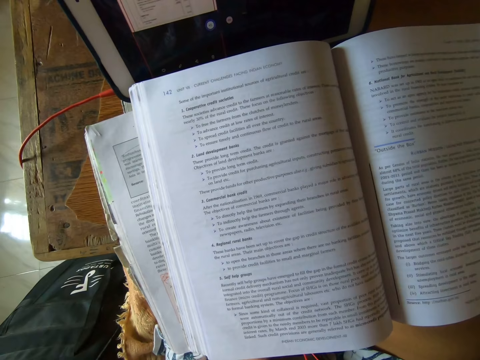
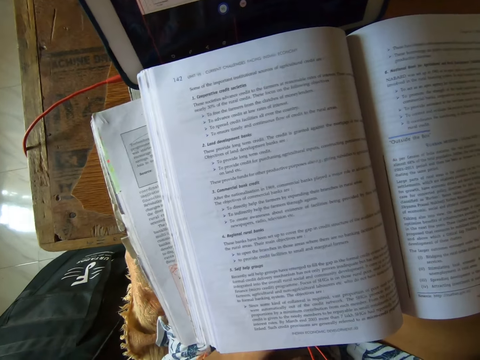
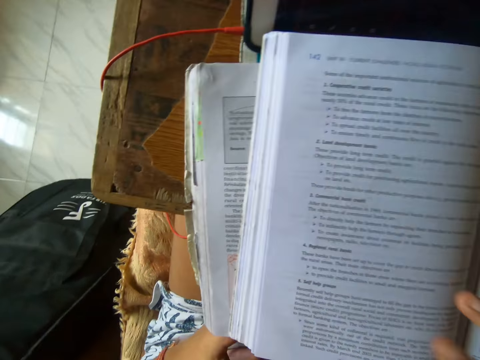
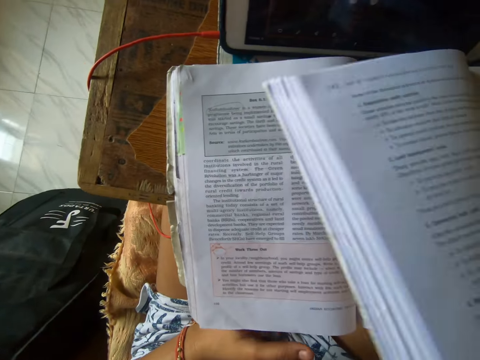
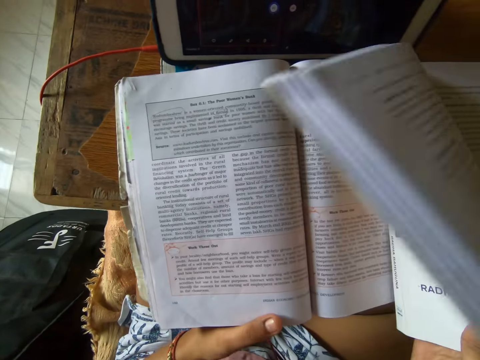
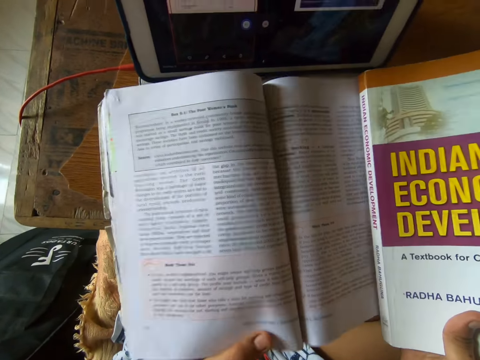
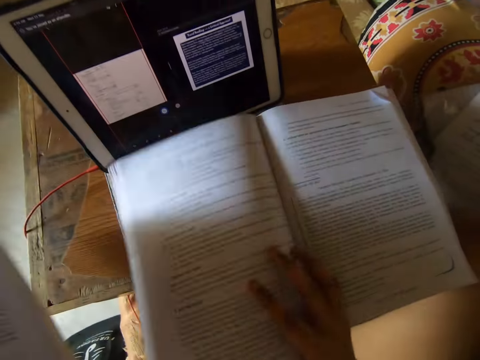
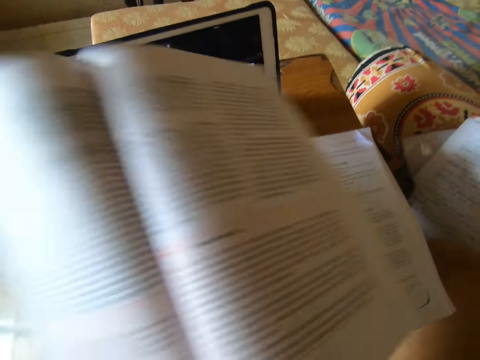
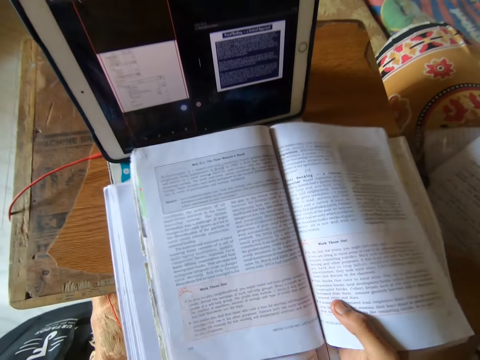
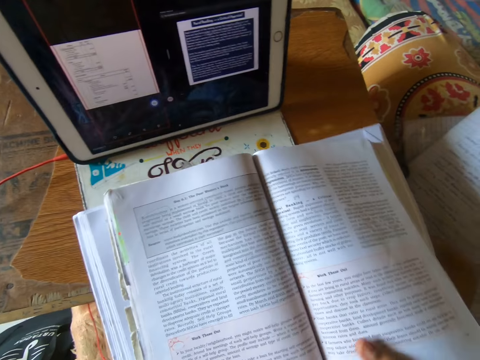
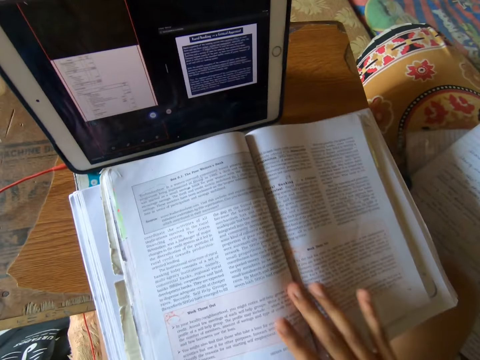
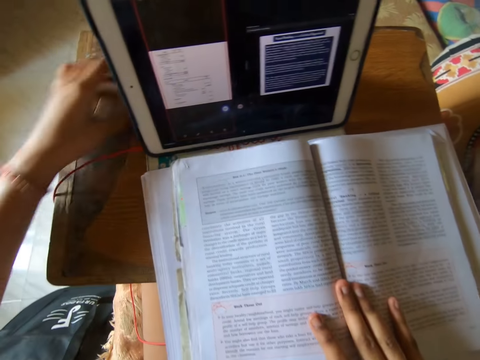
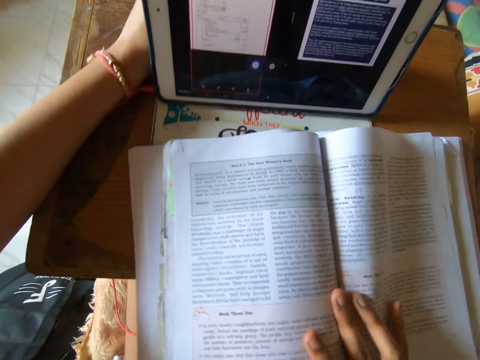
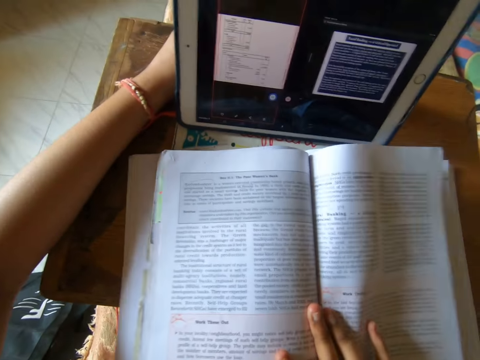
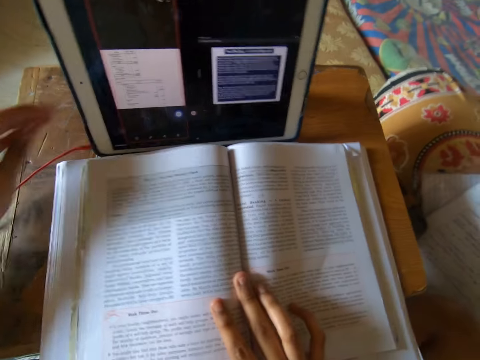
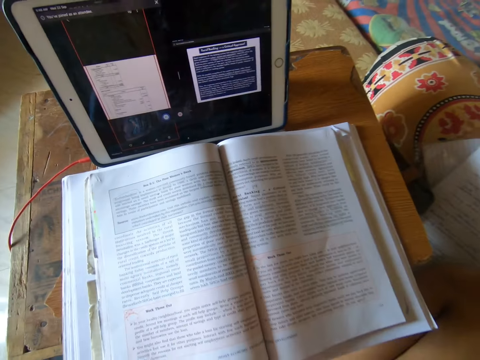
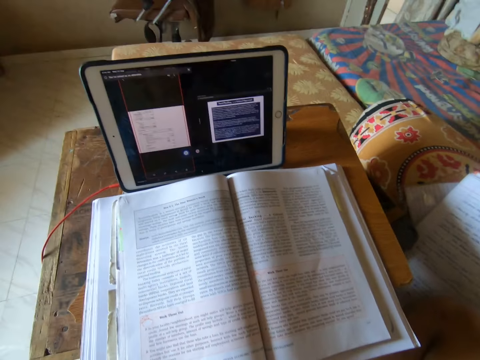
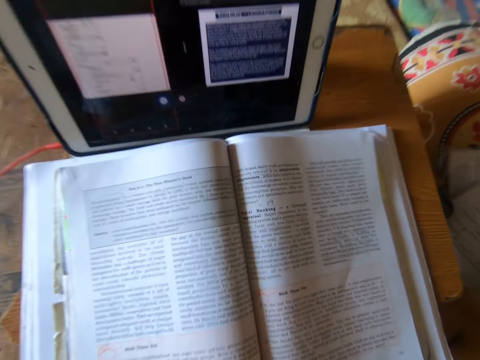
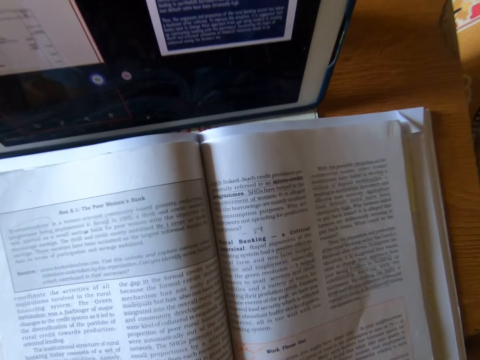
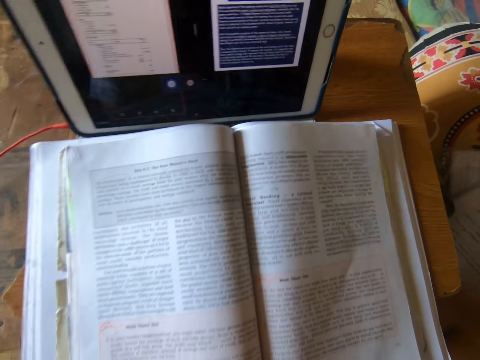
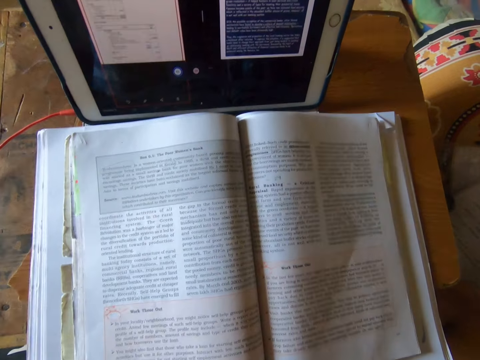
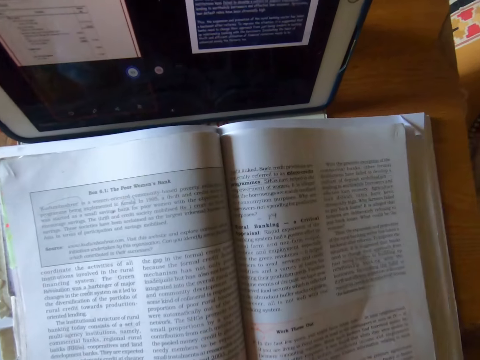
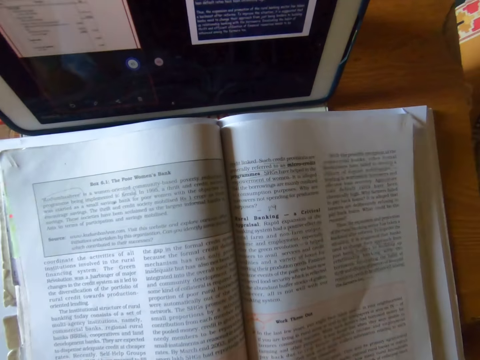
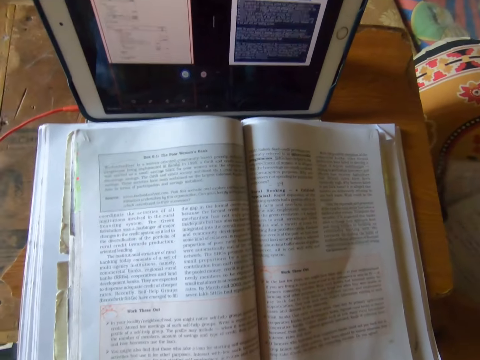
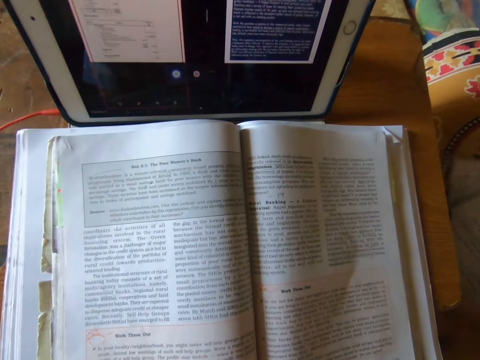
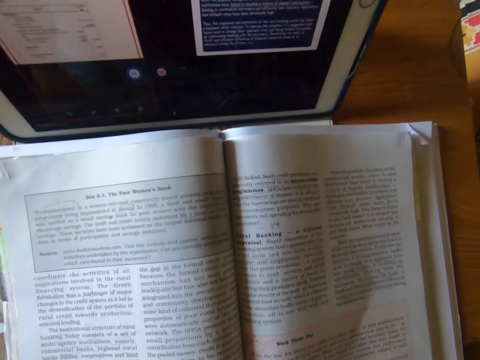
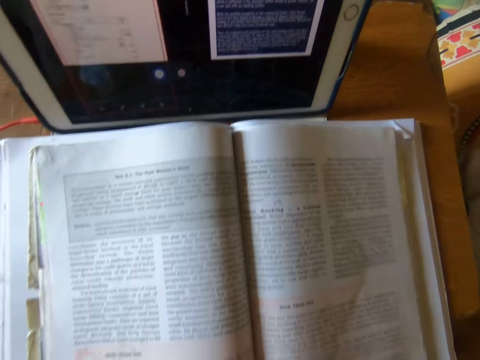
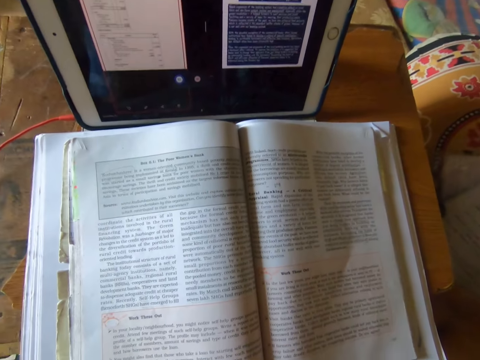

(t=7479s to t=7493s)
The camera wearer raises the textbook with her right hand. She holds the book. She removes another textbook from under the first textbook. She flips back the textbook on the table. She places the textbook on the left on the book on the table. She moves the iPad back a bit on the table. She holds the book with the hand. She moves the books forward. She reads out loud from the book.

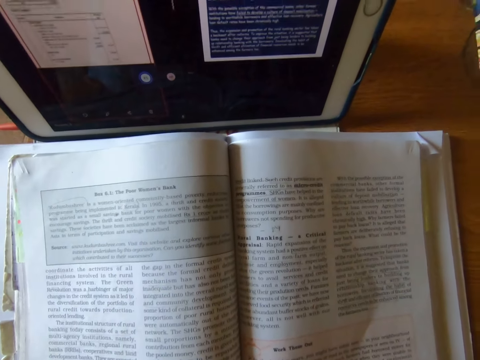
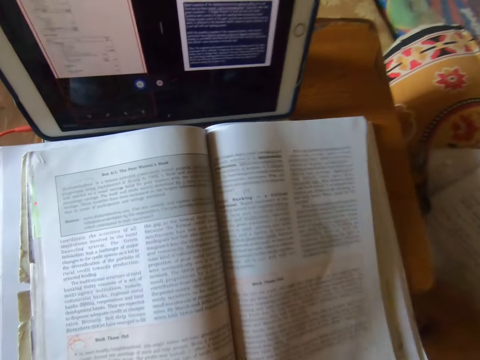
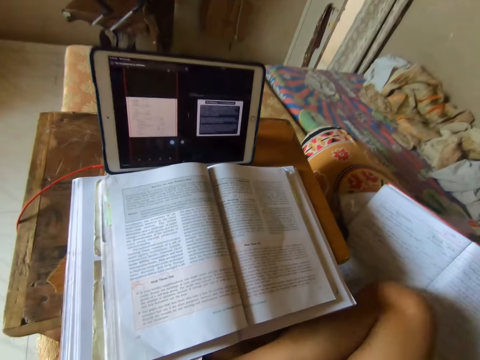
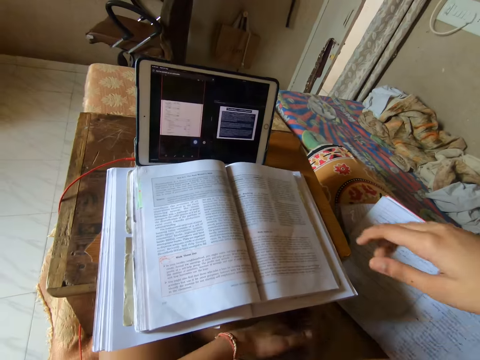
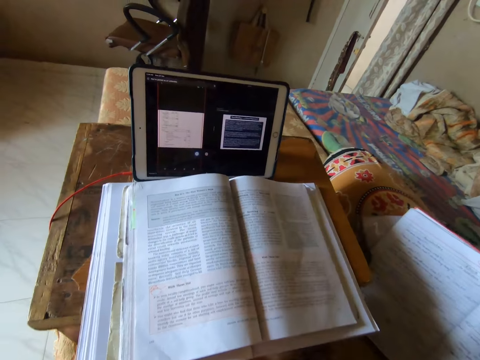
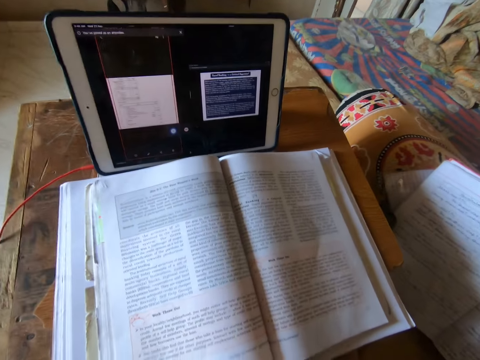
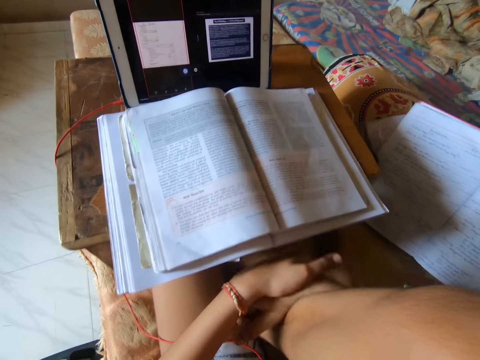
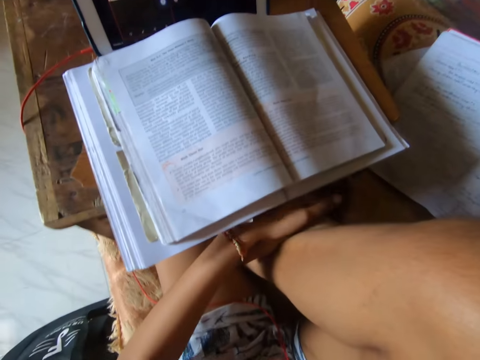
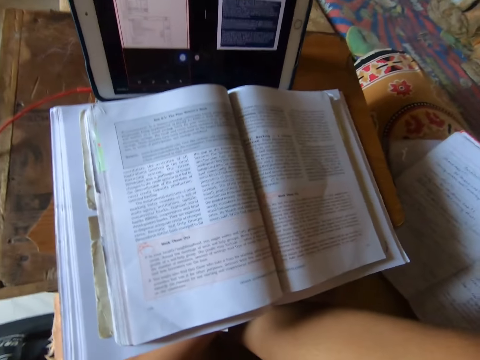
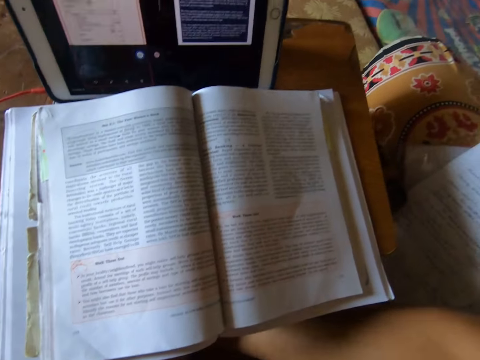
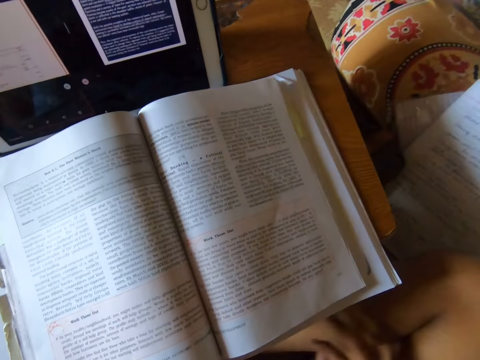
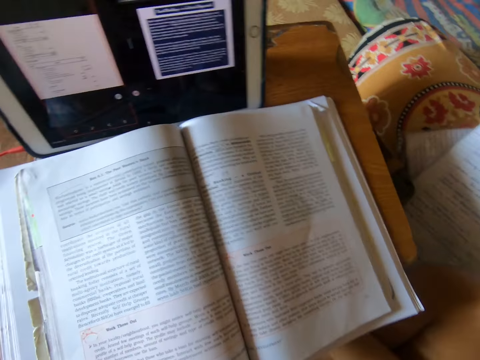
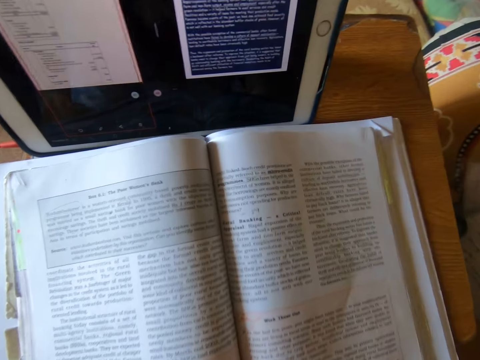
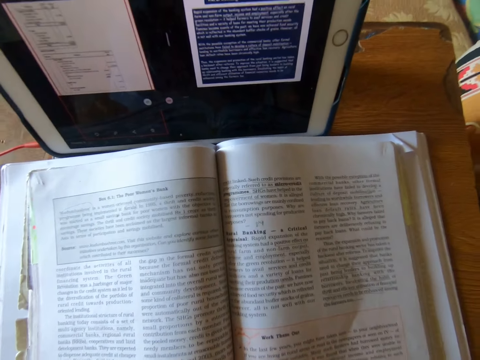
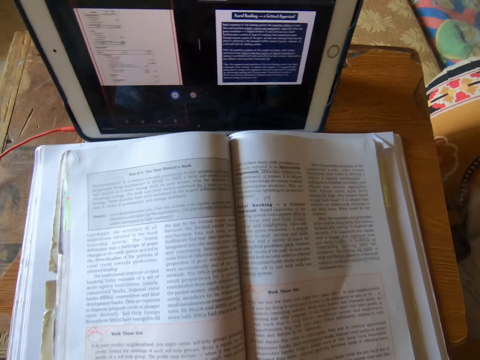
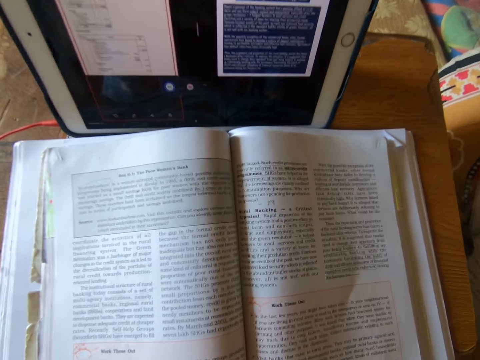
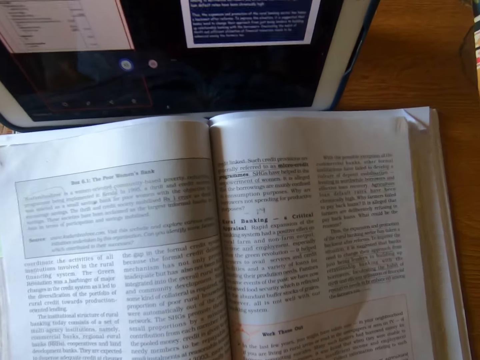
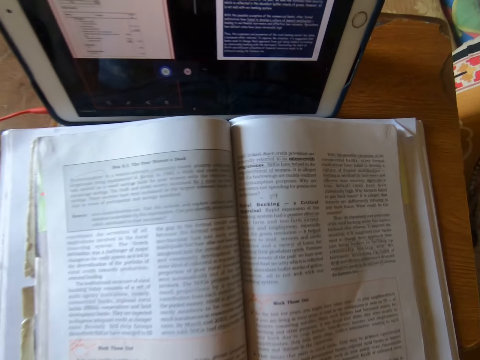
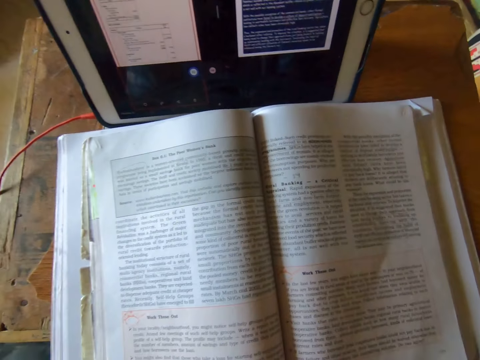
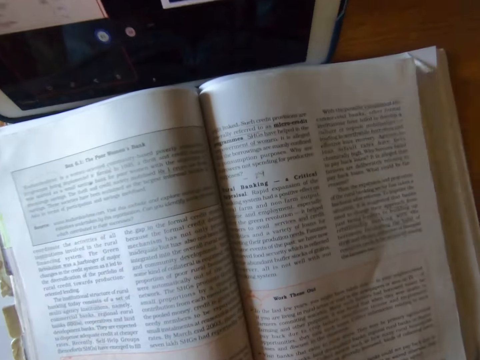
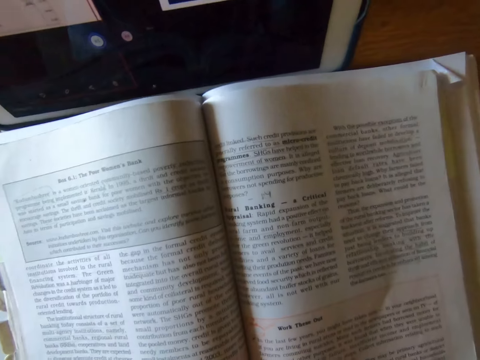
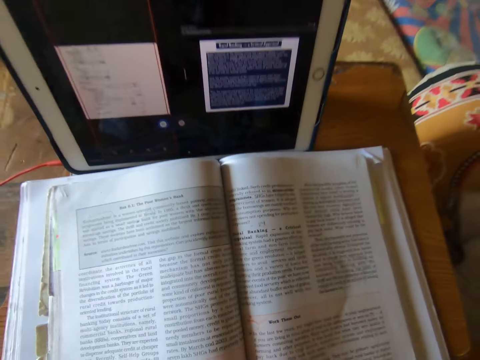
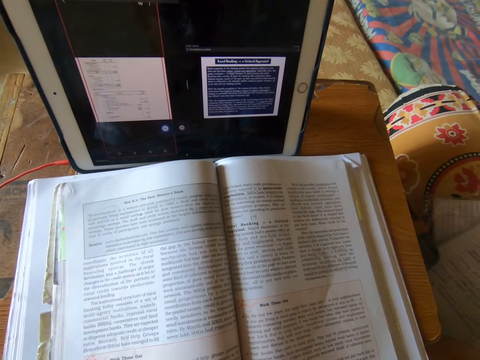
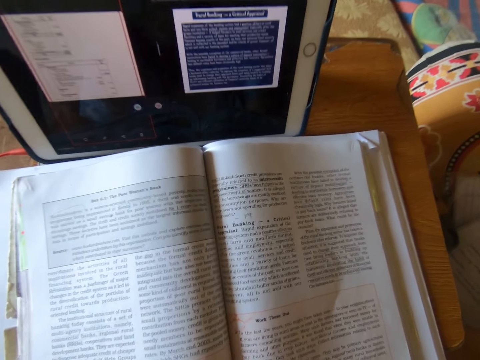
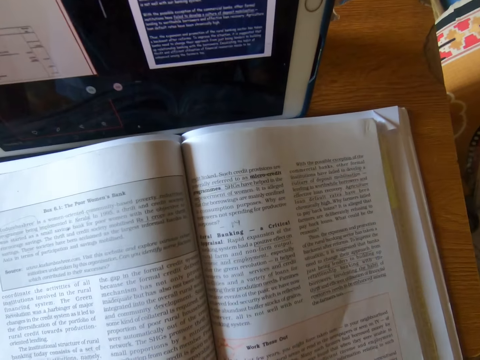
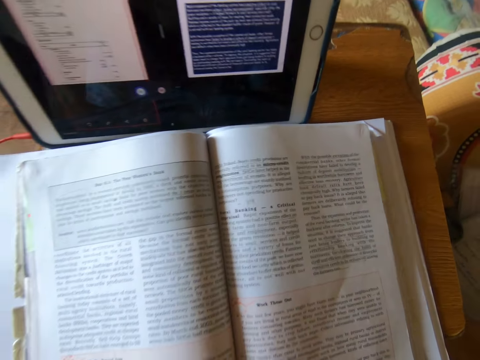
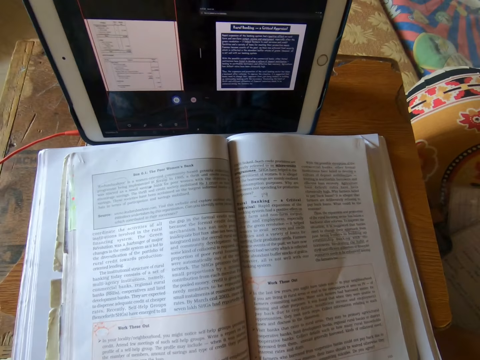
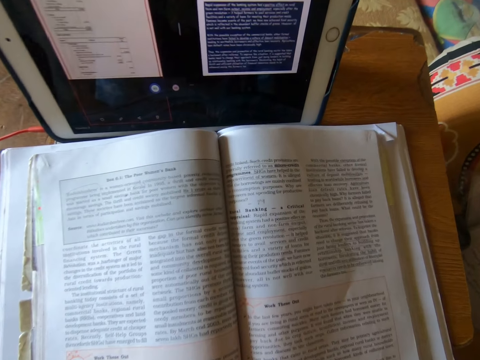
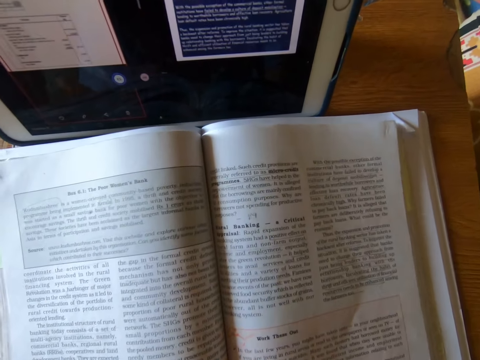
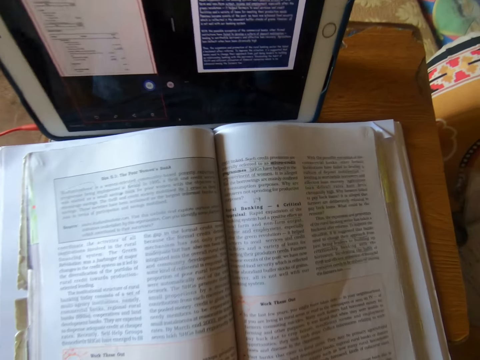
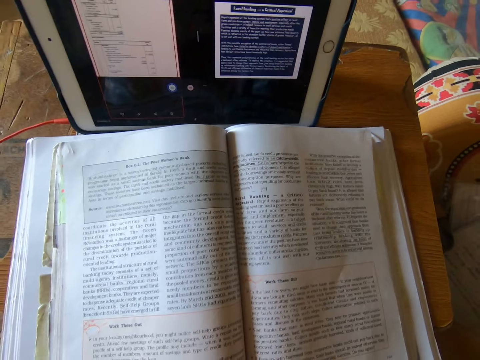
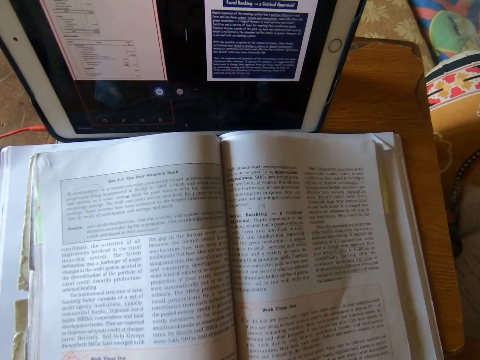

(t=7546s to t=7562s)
The camera wearer moves the hand. They read the book. They hold the leg with the hand. They read the book.
